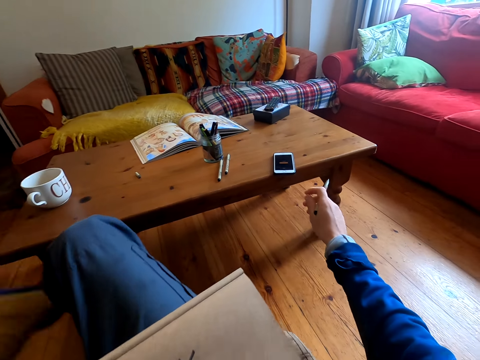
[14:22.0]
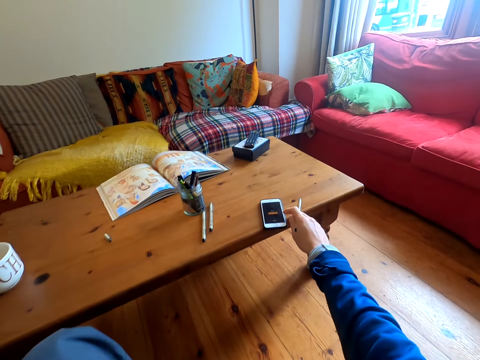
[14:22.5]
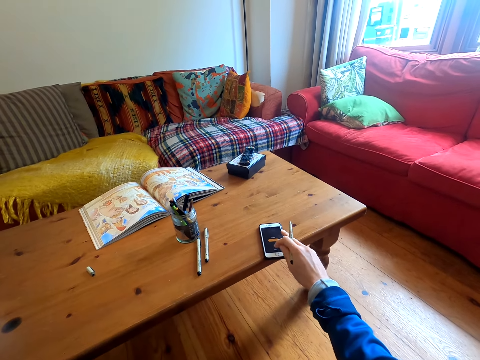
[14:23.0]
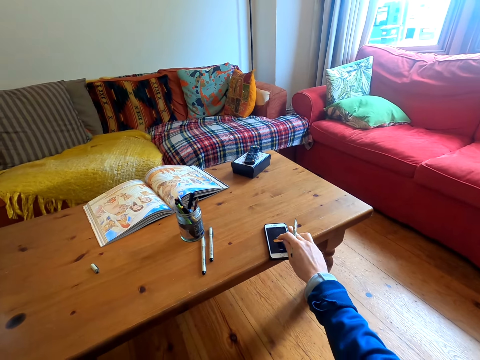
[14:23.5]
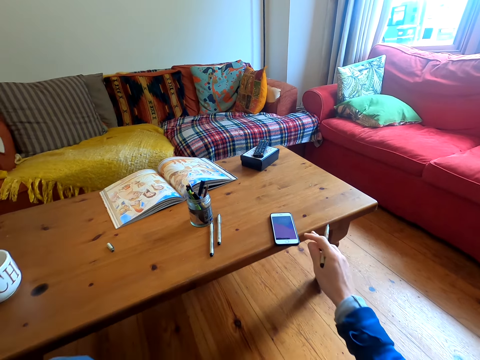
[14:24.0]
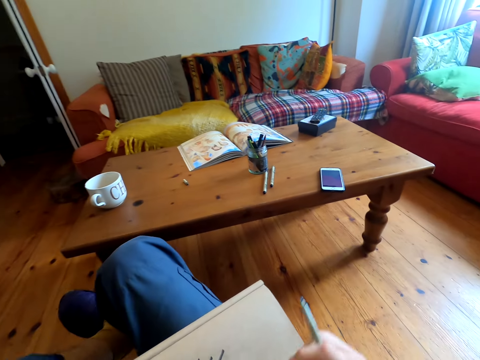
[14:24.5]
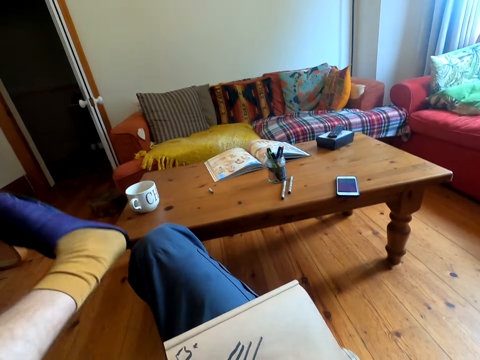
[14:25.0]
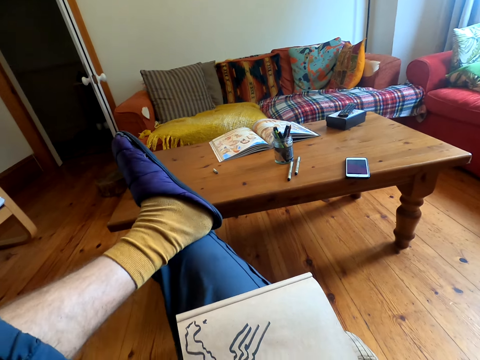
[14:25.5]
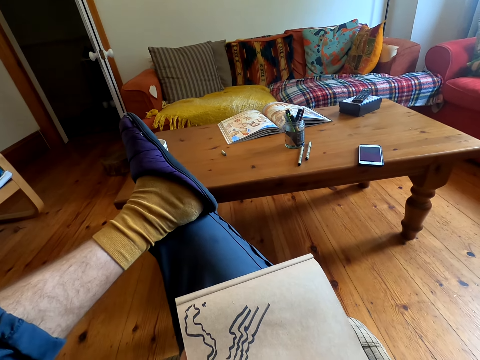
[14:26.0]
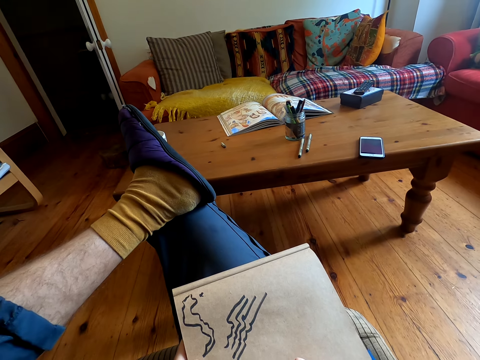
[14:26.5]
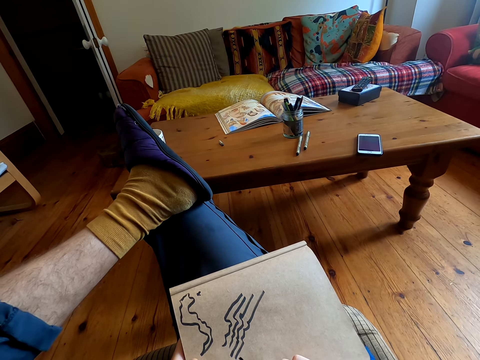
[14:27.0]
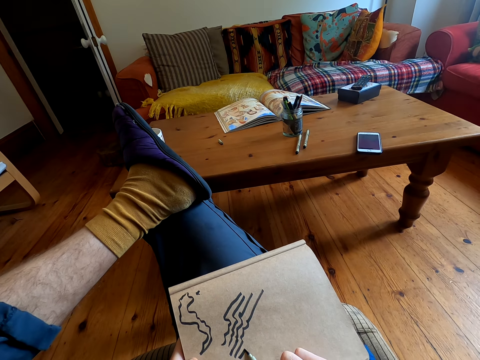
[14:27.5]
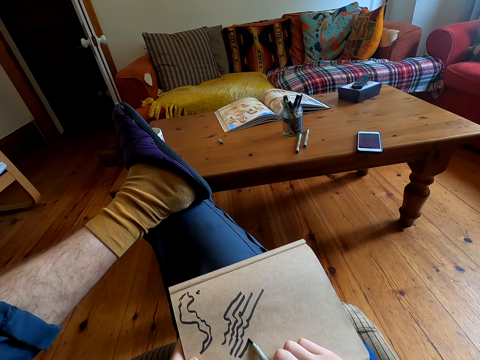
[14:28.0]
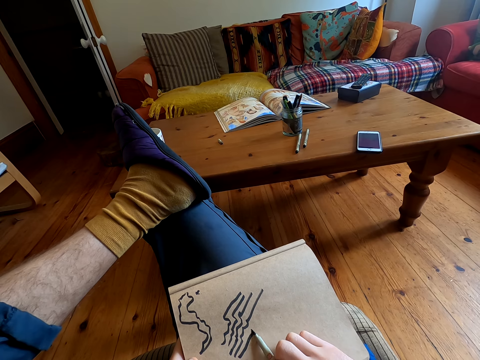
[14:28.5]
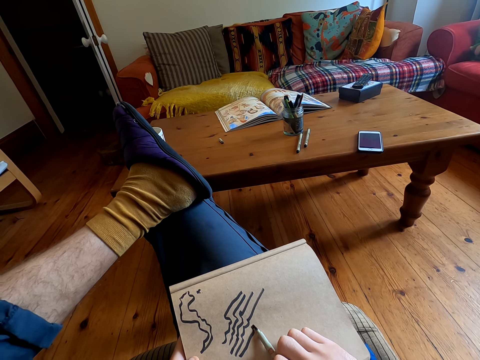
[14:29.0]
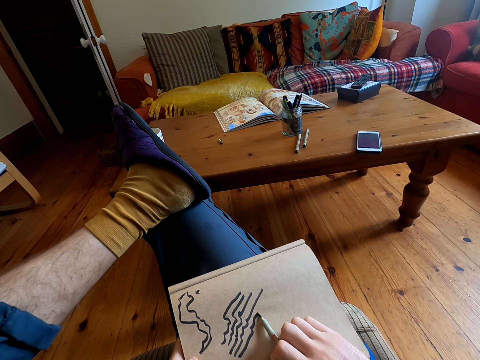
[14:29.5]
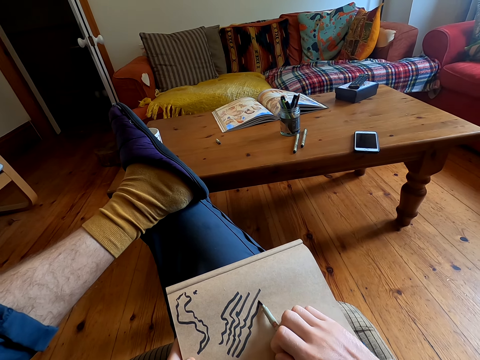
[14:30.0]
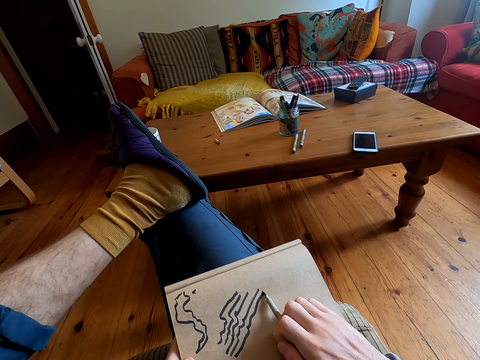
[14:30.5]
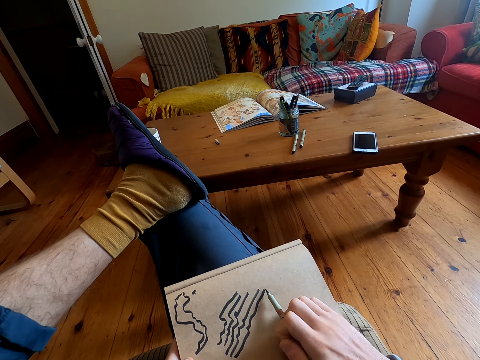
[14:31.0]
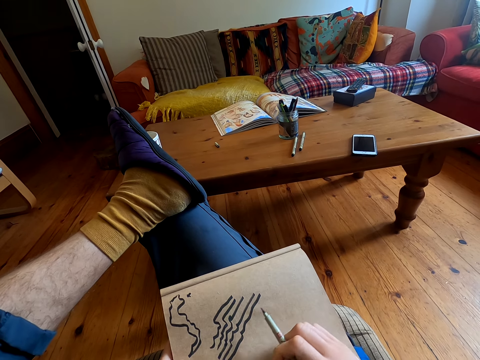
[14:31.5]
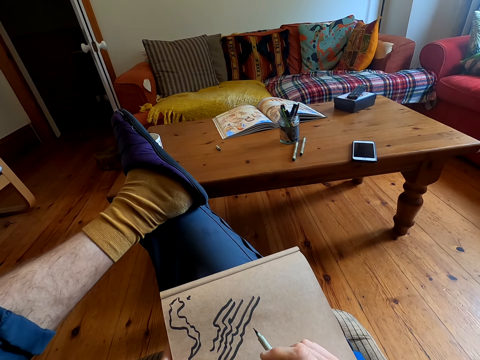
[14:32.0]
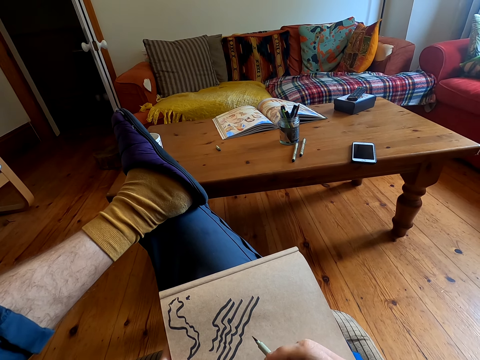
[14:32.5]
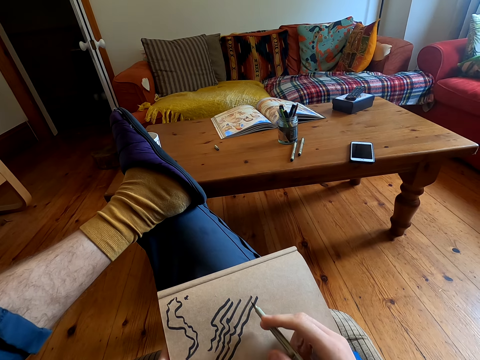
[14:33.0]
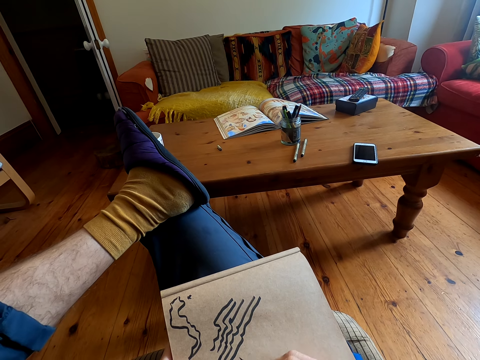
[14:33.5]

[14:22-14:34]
The camera wearer uses his phone. He scrolls the phone. He leans back. He crosses his legs. He draws on a book with a pen.
